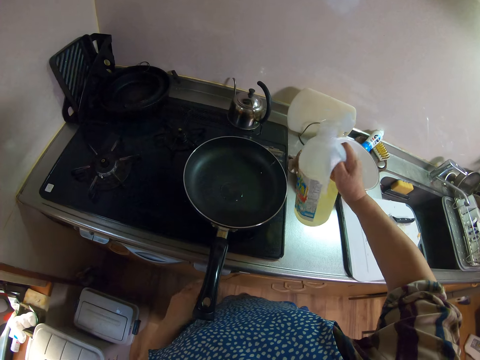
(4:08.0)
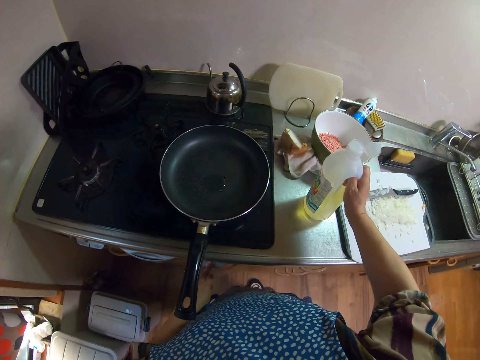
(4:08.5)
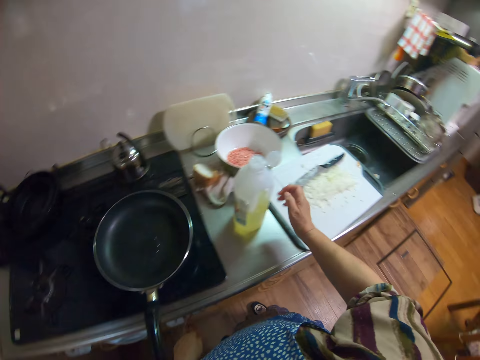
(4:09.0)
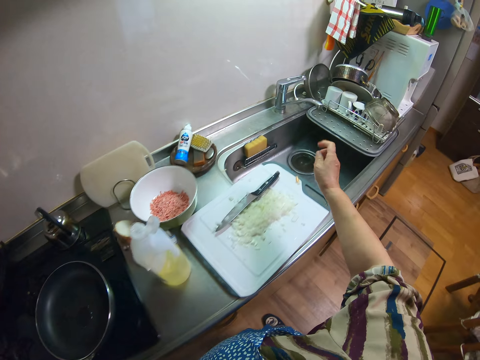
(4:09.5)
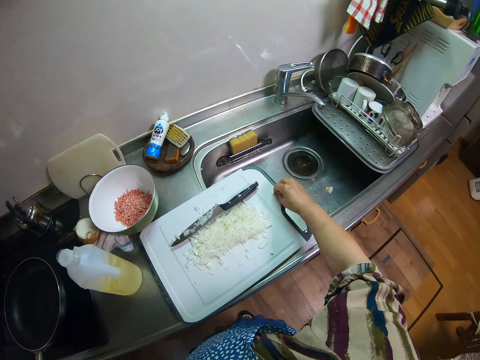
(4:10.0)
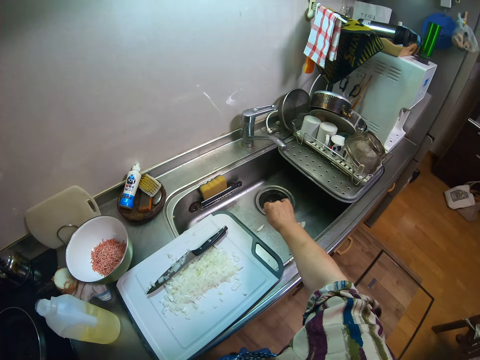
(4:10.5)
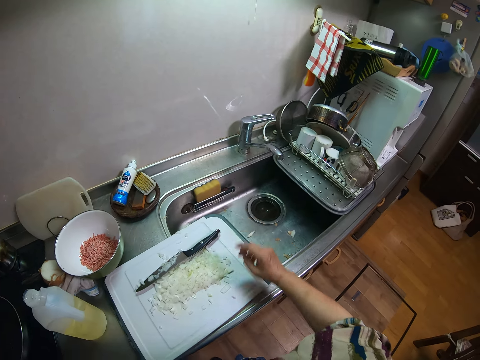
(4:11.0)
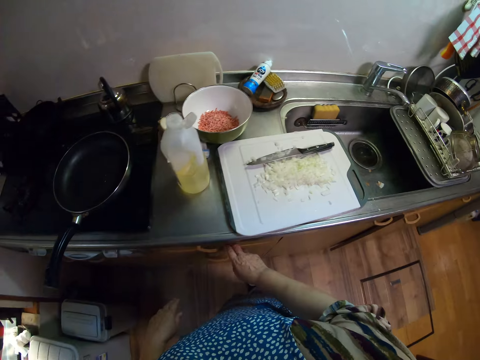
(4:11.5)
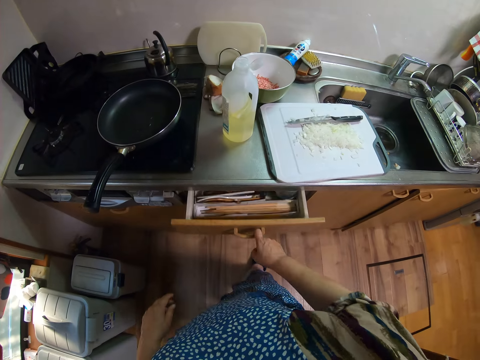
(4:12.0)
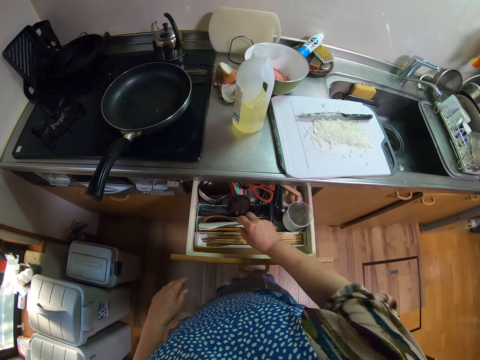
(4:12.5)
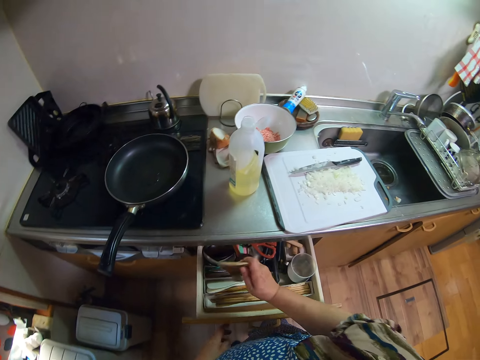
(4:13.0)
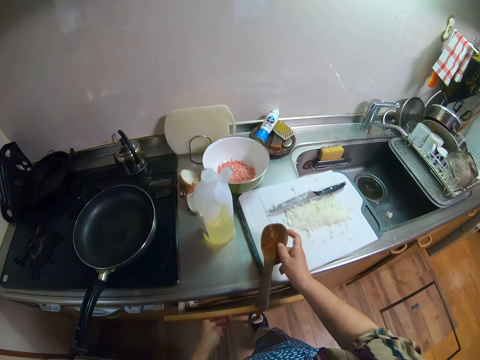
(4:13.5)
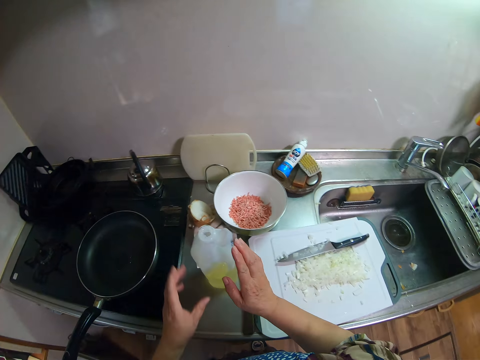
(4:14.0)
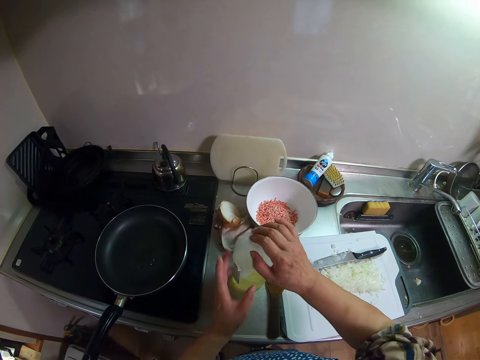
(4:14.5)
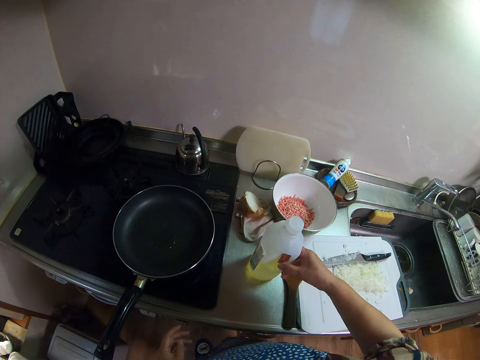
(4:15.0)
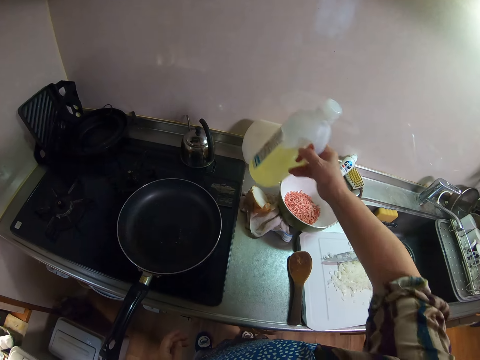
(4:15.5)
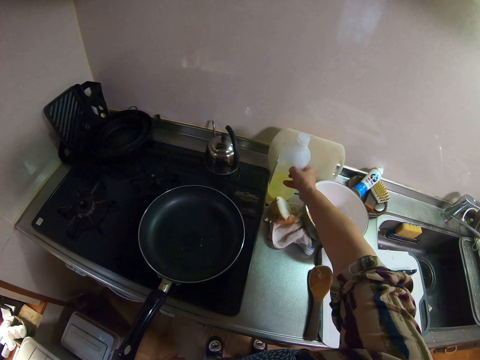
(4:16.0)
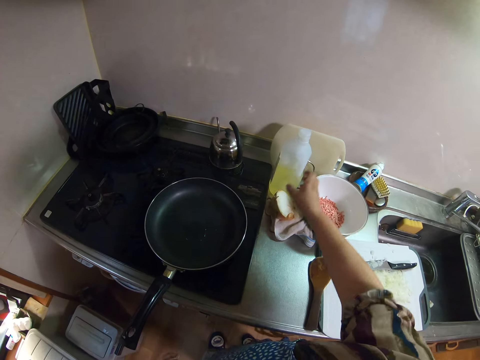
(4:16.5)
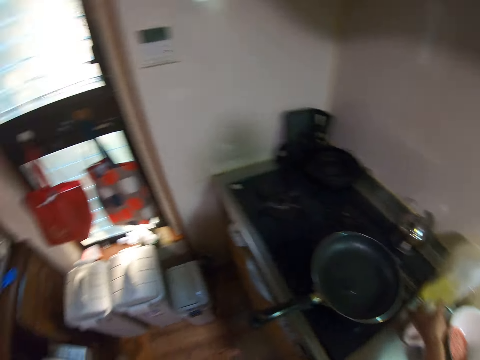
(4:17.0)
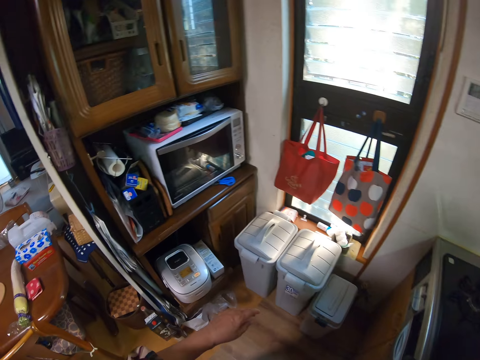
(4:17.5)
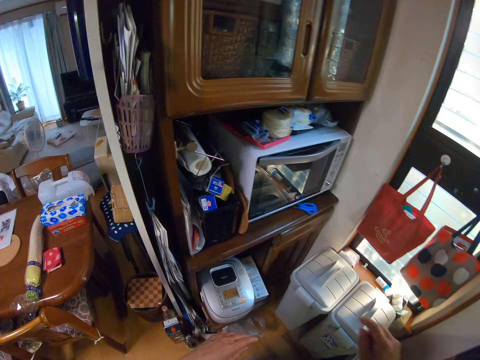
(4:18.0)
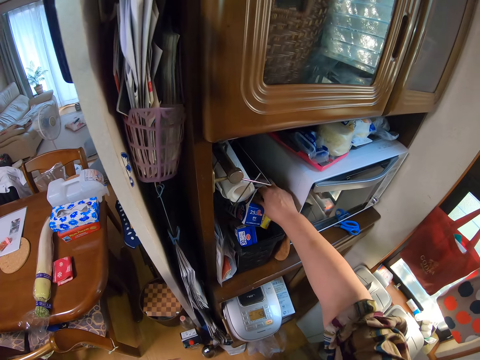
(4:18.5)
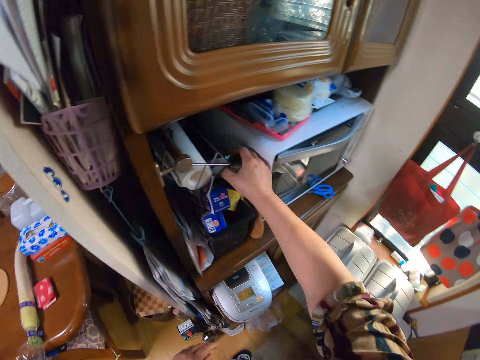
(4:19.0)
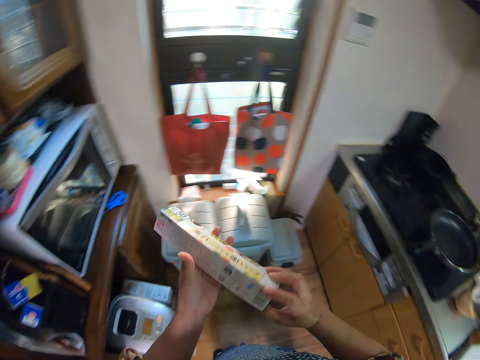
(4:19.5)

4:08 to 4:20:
The camera wearer drops the container on the sink slab. They remove onion peels on the cutting board to the sink. They open the drawer beside the range cooker. They take a spoon from the drawer. They close the drawer. They drop the spoon on the sink slab. They close the container. They pick up the container from the sink slab. They drop the container close to the first half of the onion. They pick up the first half of the onion. They turn to the left side of the kitchen. They take a stretch wrap pack from a shelf.

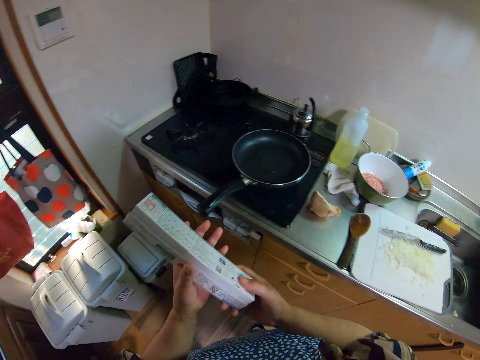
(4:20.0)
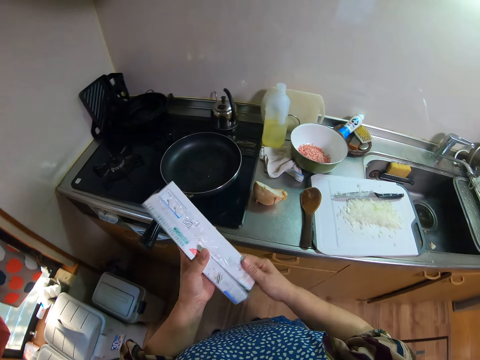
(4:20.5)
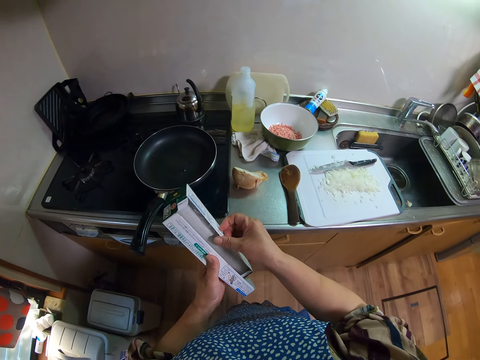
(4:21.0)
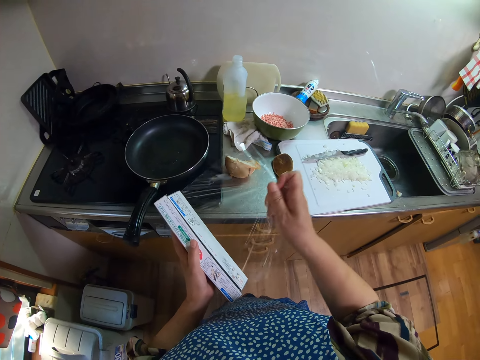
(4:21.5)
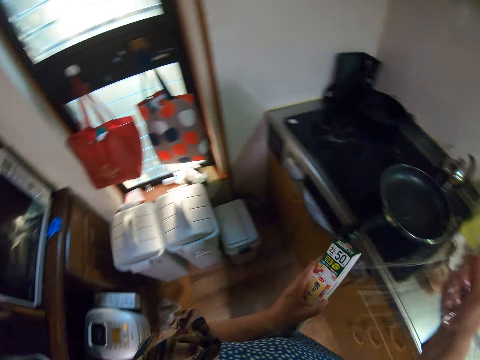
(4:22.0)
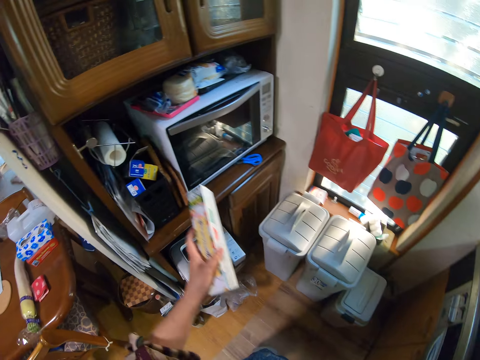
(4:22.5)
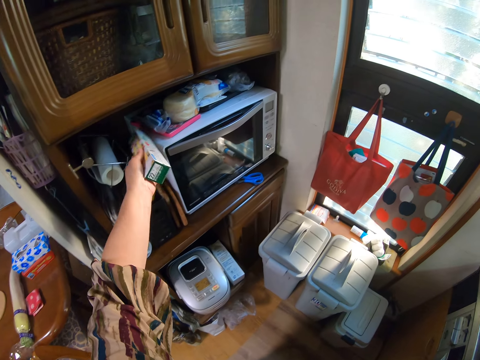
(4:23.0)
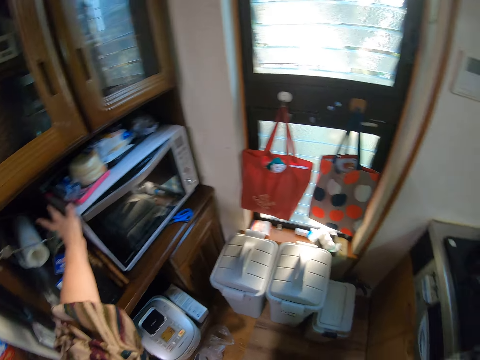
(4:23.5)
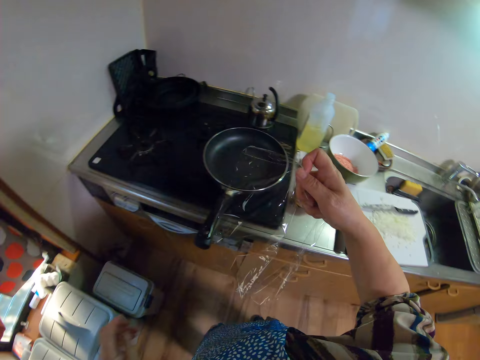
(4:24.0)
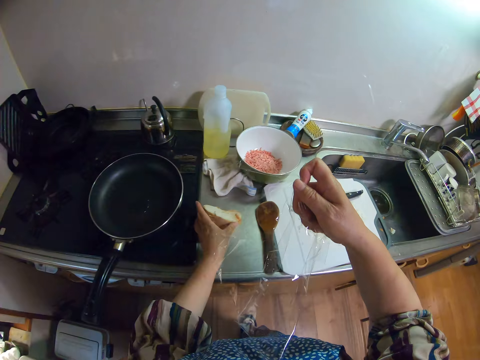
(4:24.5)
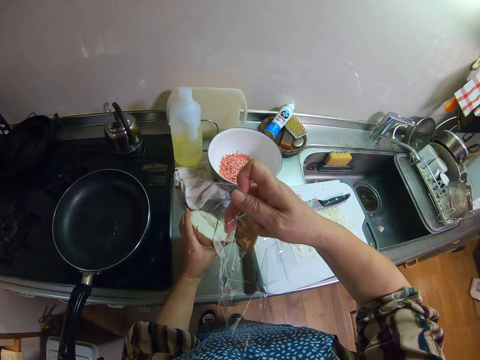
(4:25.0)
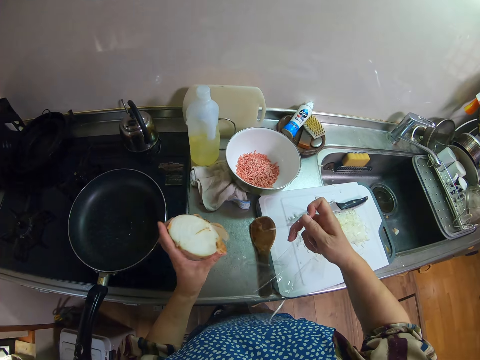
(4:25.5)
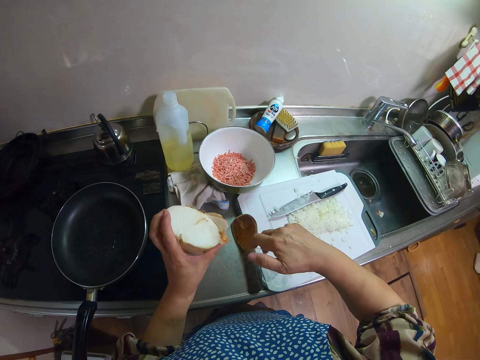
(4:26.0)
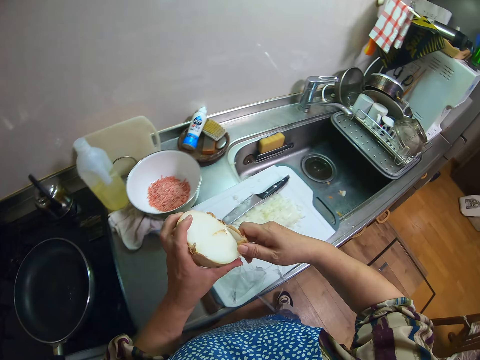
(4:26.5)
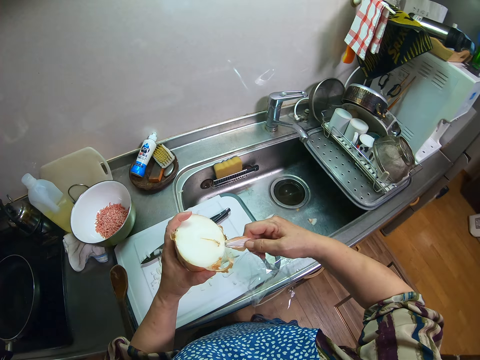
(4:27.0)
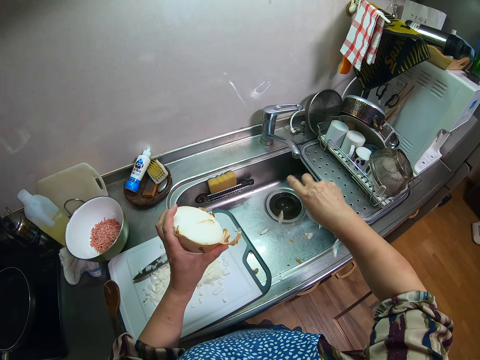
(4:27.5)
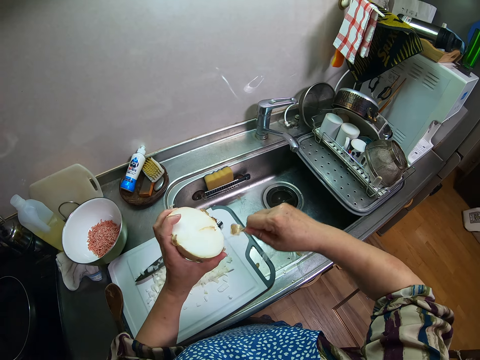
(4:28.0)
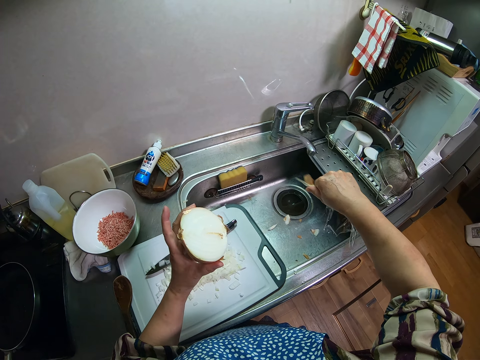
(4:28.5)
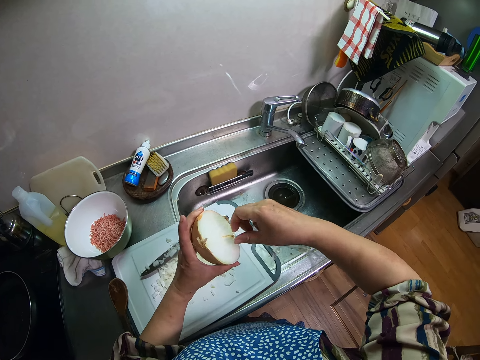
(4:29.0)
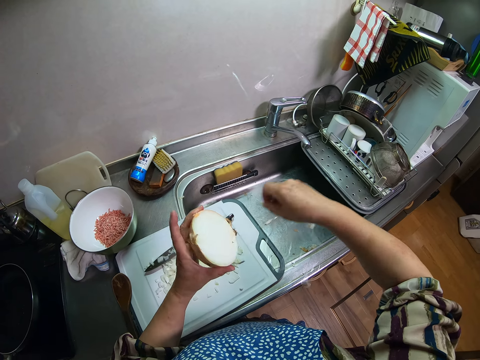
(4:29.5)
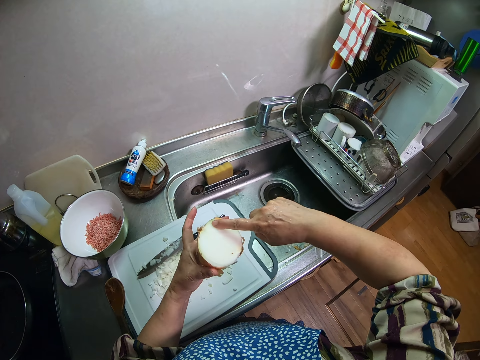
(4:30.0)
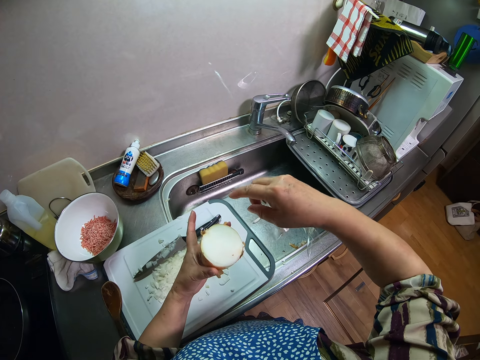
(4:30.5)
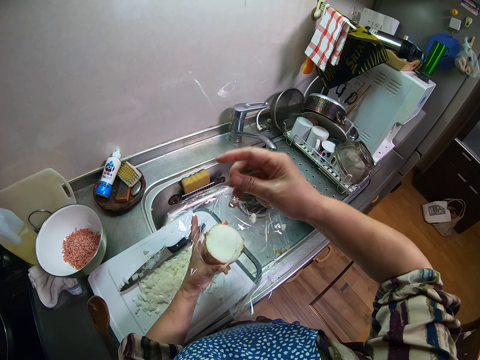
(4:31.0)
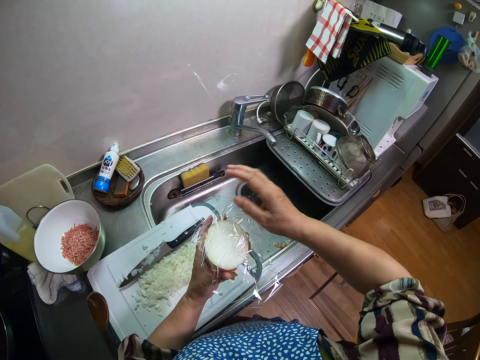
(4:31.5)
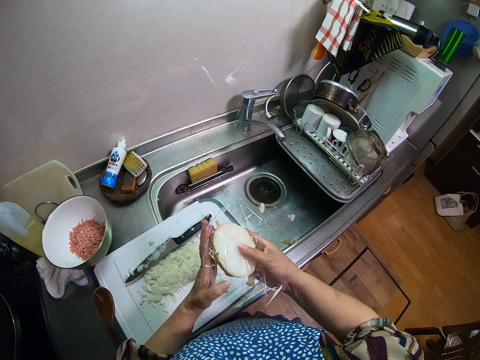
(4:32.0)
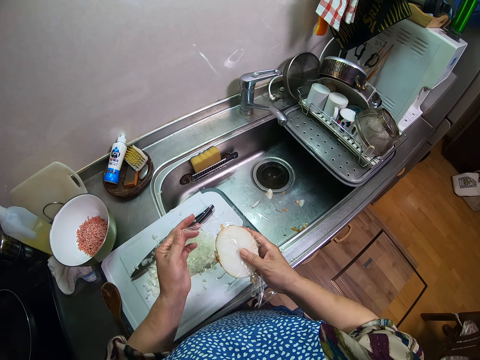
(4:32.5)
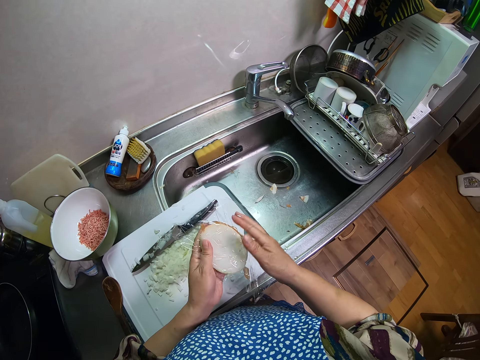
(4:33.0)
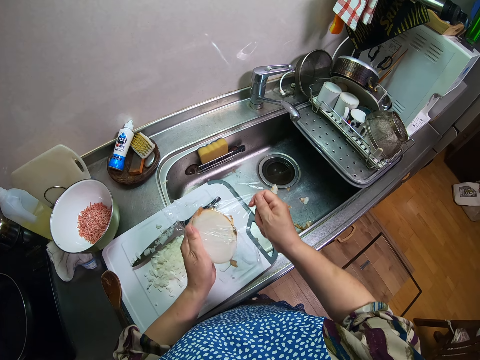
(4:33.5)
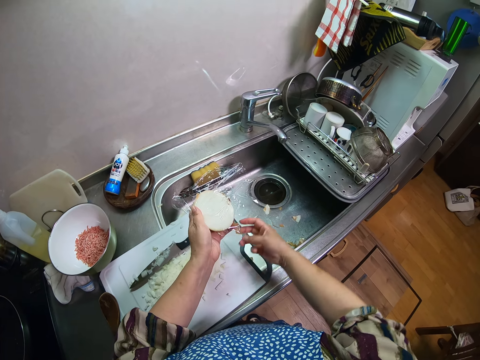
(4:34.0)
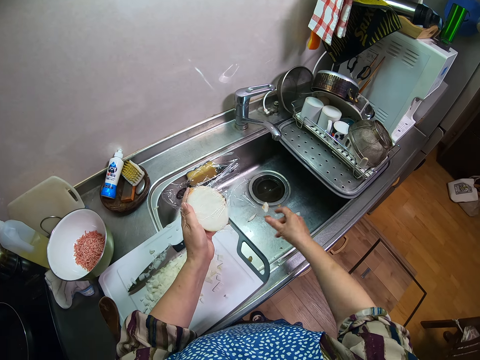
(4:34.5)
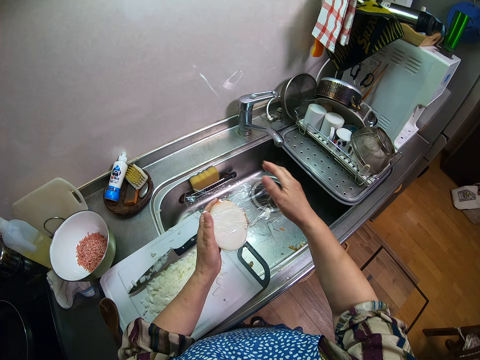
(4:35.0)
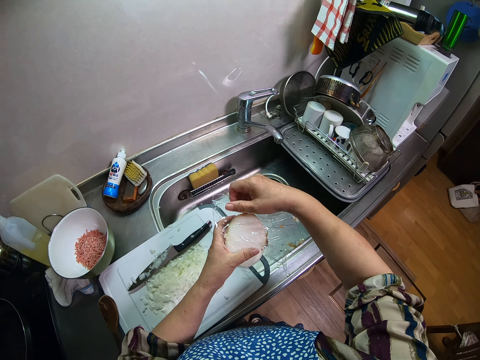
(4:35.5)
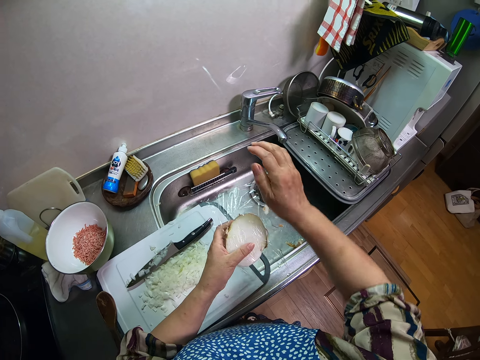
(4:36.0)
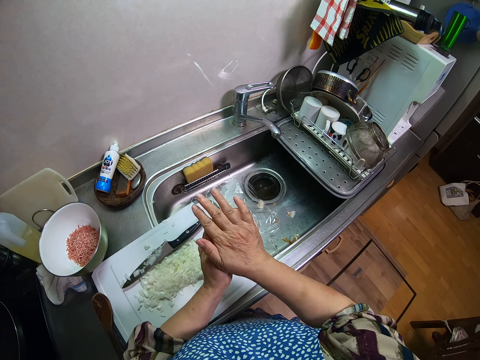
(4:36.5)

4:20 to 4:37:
The camera wearer opens the pack. She removes a wrap or foil paper from the pack. She tears off the wrap from the pack. She turns to the left side of the kitchen. She puts the foil paper down. She drops the pack into the shelf. She picks up the first half onion from the sink slab. She moves the stretch wrap close to the first half onion. She peels the first half onion. She drops the peels into the sink. She dusts the surface of the first half onion with her right index finger. She places the stretch wrap on the first half onion. She wraps the first half onion with the stretch wrap. She removes a peel from the stretch wrap. She throws the onion peel into the sink. She continues to wrap the first half onion with the stretch wrap.
